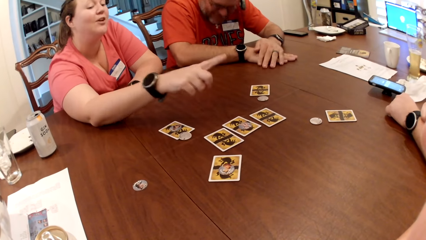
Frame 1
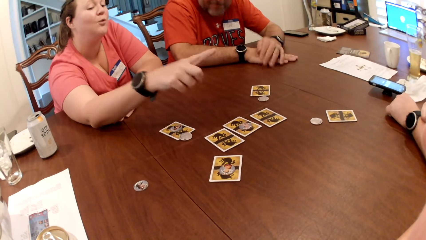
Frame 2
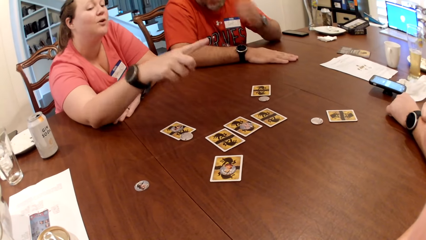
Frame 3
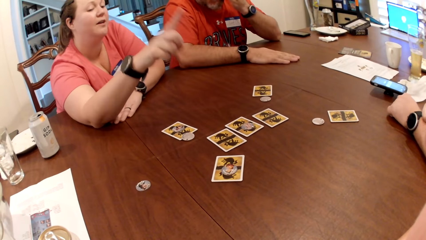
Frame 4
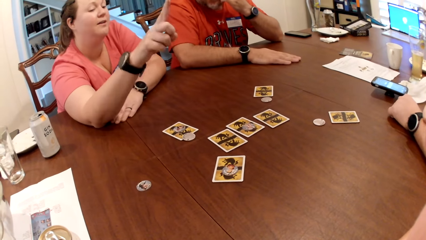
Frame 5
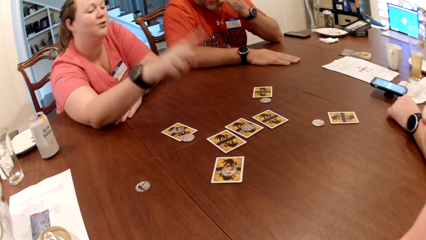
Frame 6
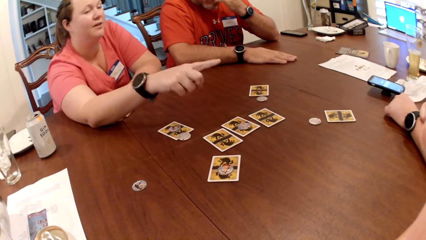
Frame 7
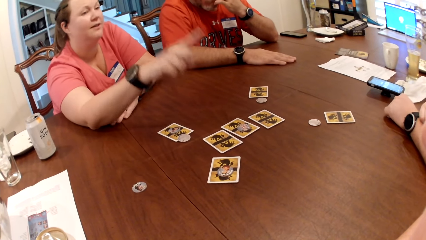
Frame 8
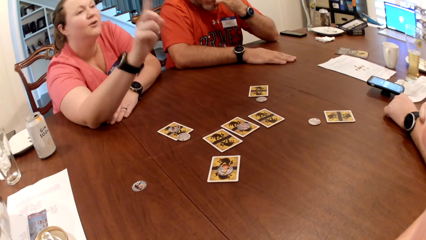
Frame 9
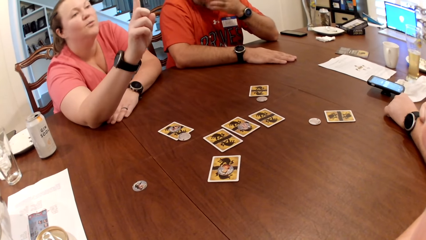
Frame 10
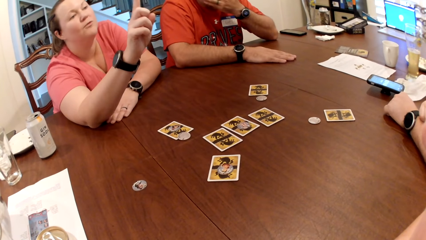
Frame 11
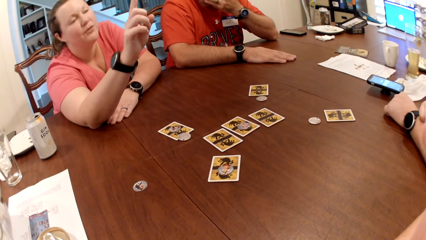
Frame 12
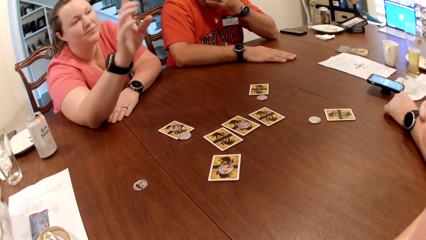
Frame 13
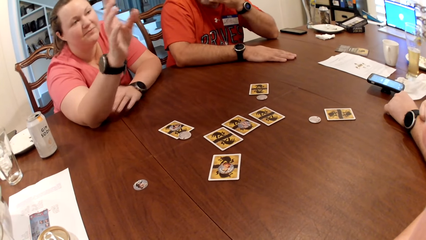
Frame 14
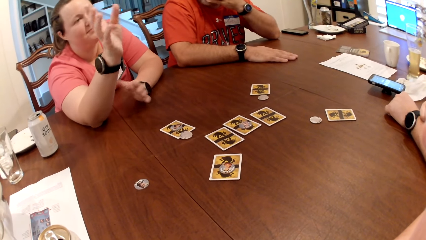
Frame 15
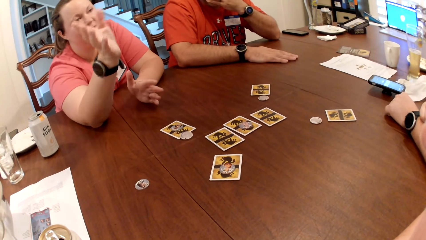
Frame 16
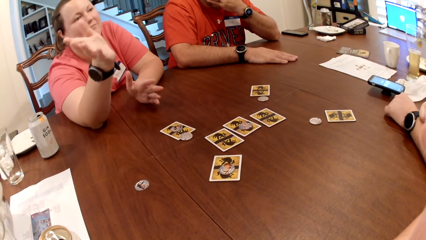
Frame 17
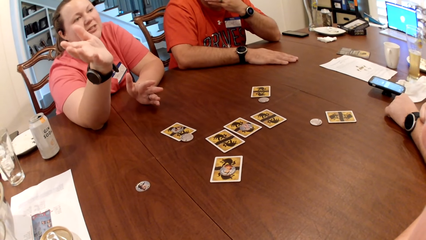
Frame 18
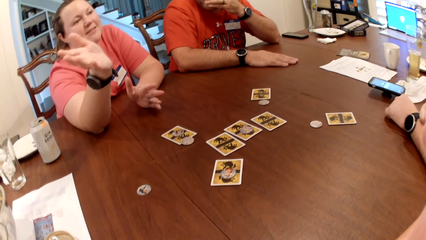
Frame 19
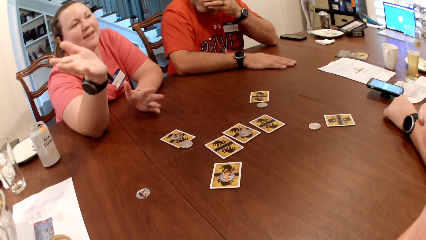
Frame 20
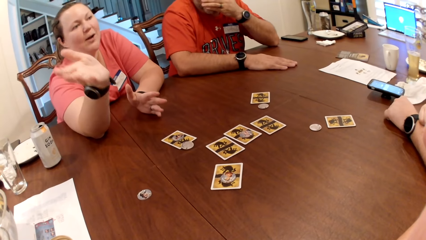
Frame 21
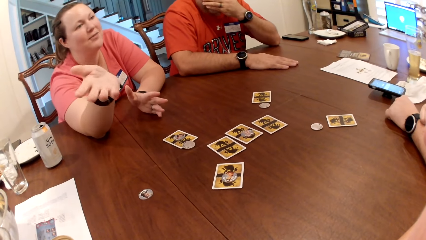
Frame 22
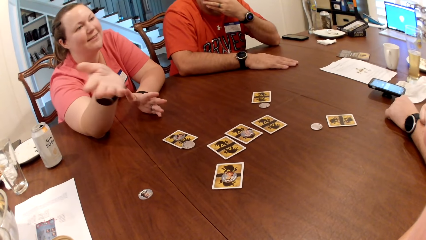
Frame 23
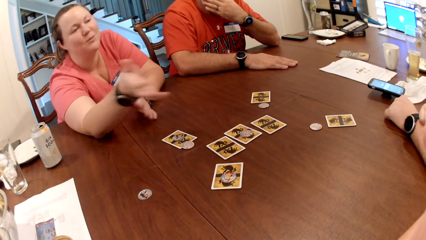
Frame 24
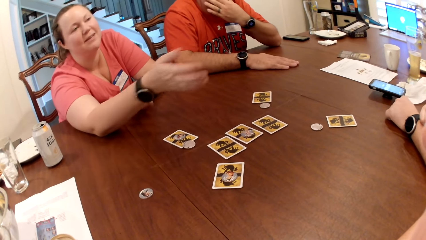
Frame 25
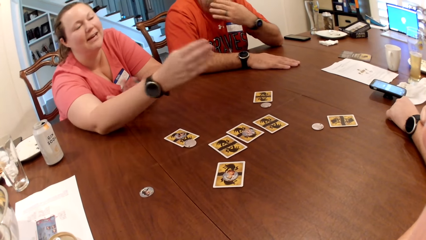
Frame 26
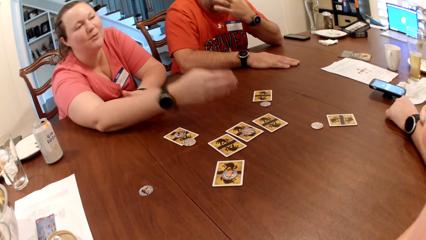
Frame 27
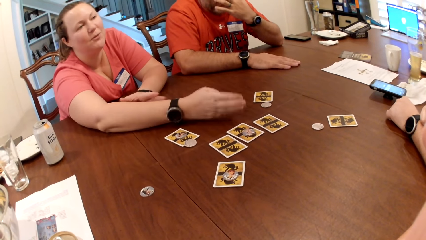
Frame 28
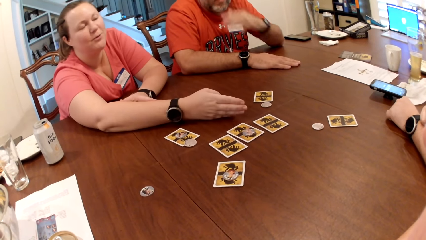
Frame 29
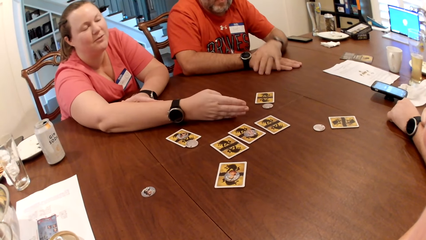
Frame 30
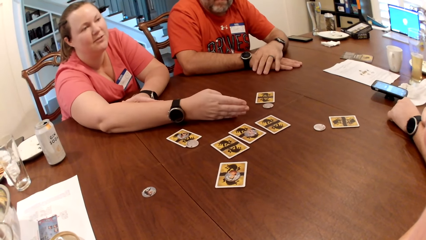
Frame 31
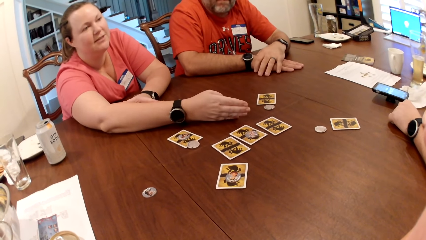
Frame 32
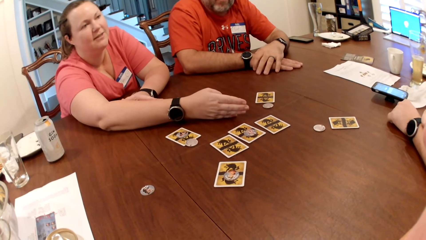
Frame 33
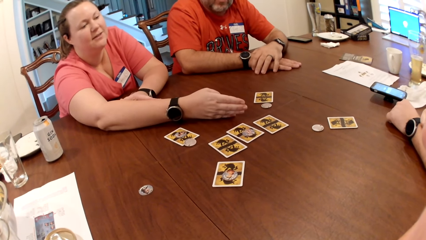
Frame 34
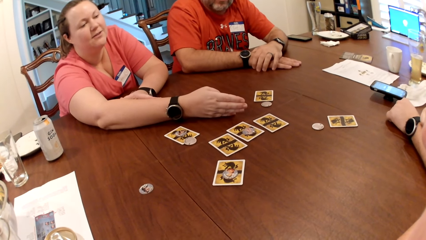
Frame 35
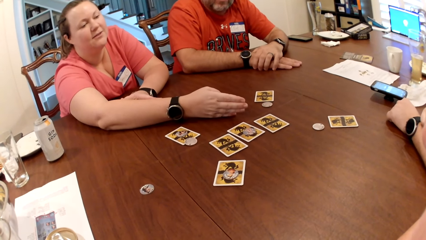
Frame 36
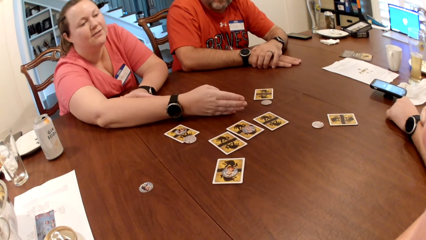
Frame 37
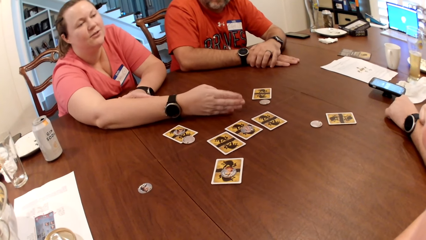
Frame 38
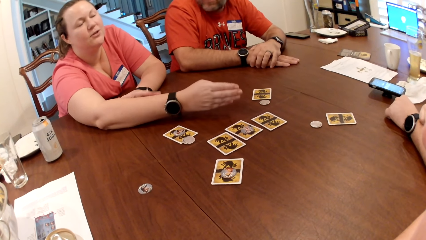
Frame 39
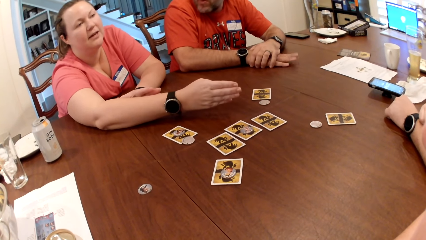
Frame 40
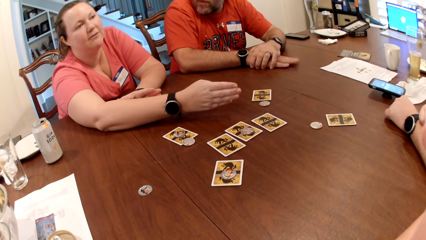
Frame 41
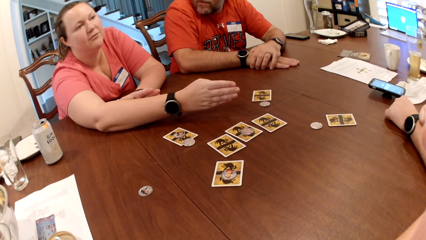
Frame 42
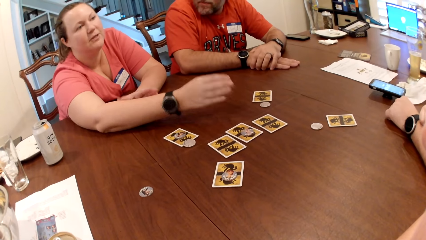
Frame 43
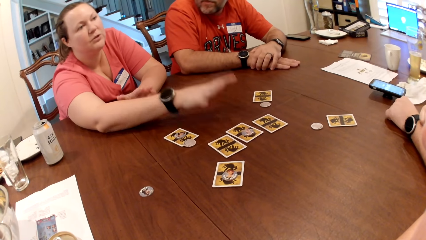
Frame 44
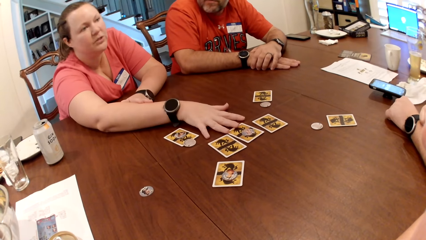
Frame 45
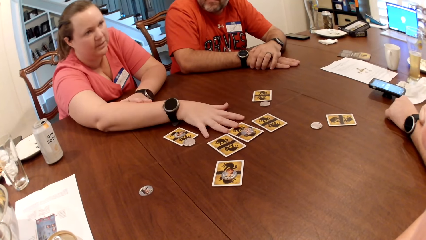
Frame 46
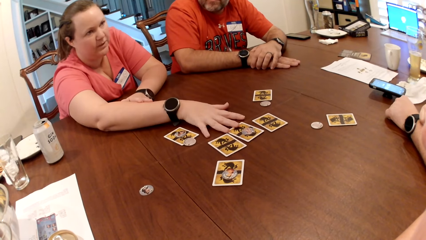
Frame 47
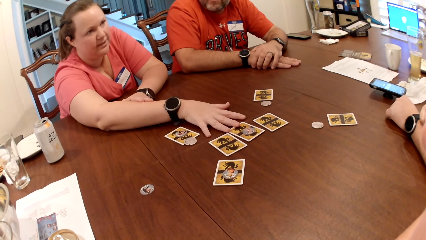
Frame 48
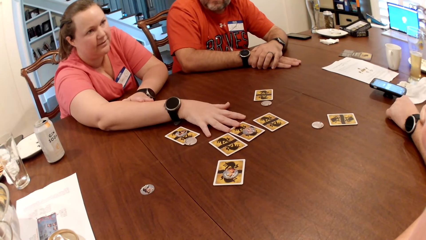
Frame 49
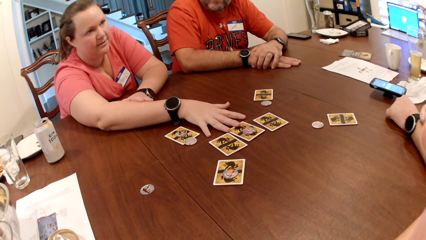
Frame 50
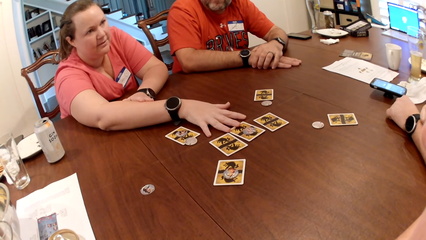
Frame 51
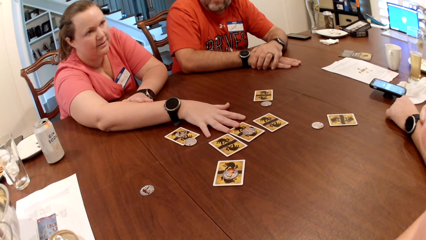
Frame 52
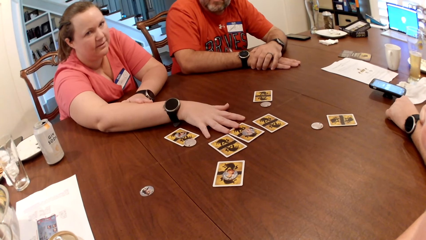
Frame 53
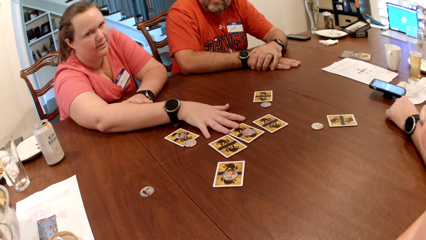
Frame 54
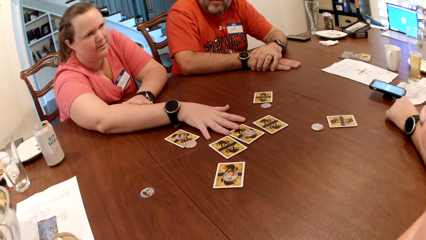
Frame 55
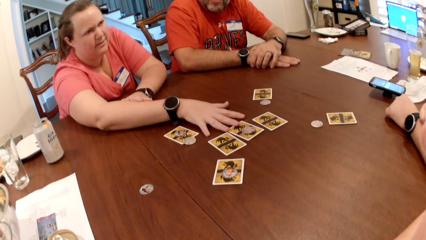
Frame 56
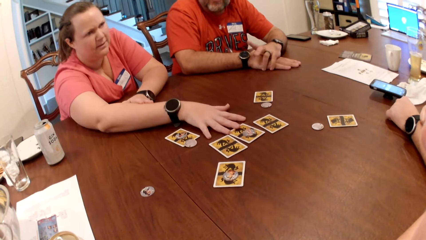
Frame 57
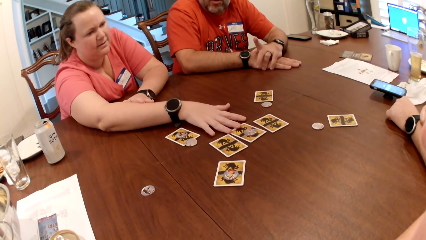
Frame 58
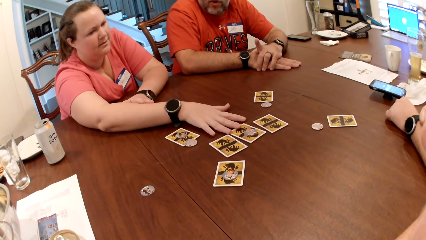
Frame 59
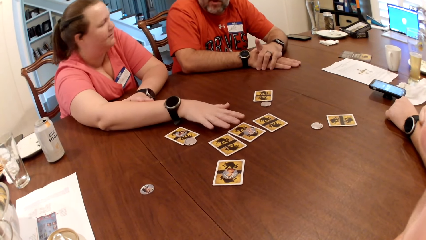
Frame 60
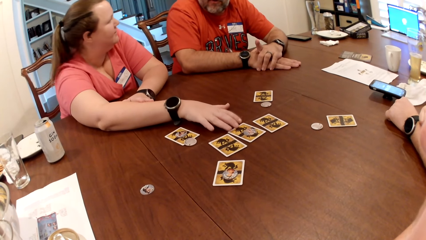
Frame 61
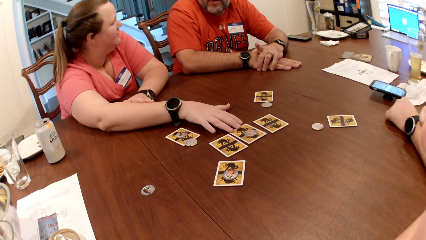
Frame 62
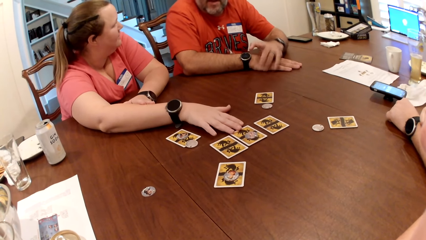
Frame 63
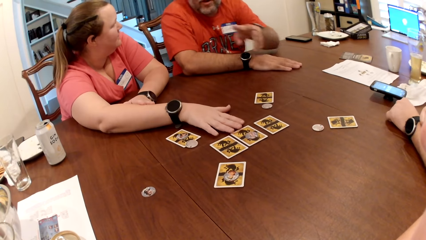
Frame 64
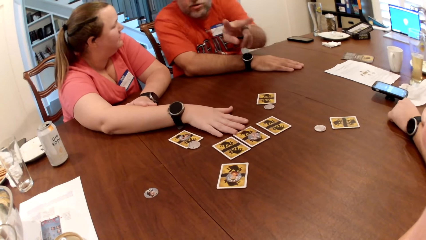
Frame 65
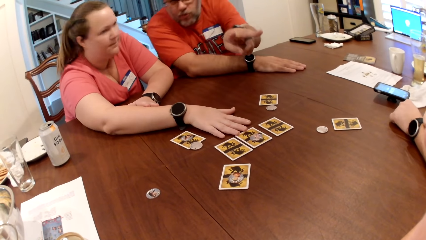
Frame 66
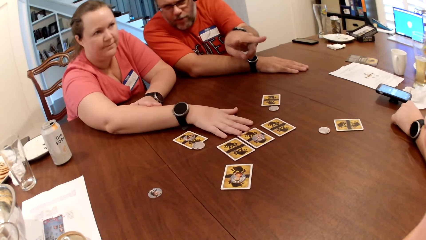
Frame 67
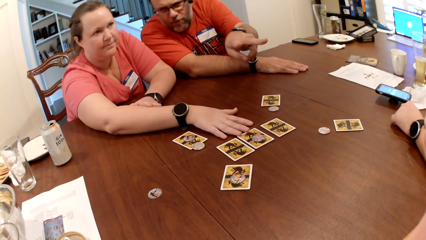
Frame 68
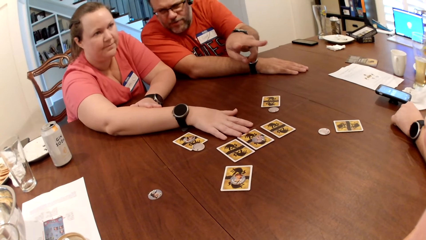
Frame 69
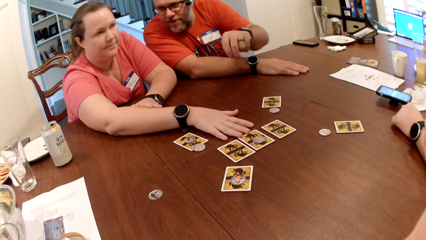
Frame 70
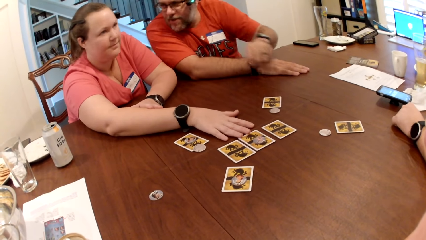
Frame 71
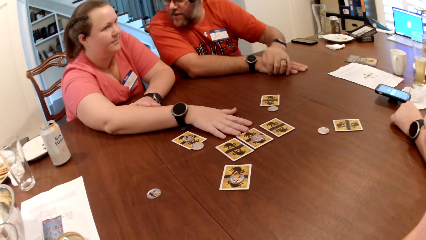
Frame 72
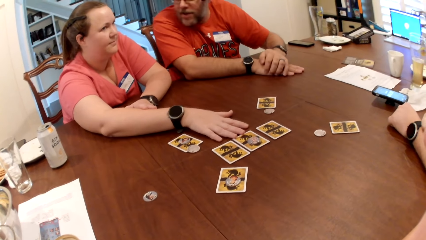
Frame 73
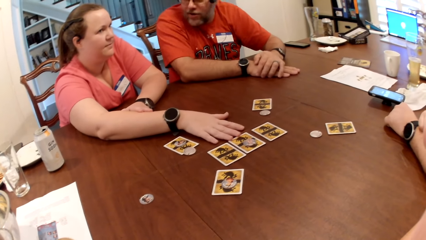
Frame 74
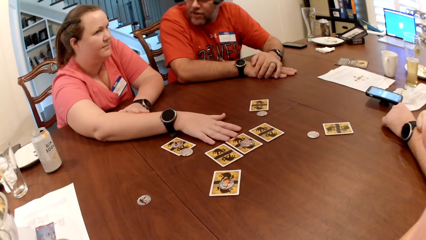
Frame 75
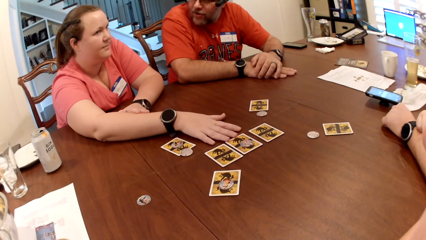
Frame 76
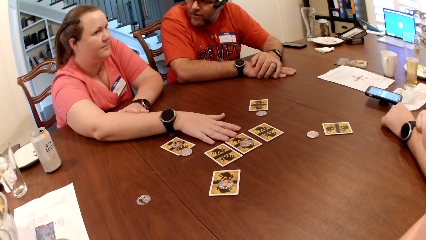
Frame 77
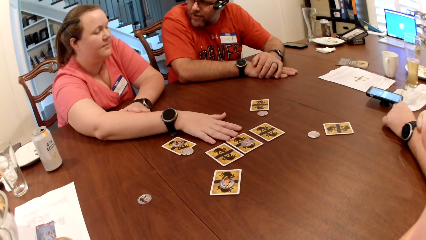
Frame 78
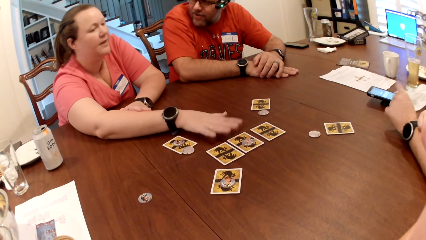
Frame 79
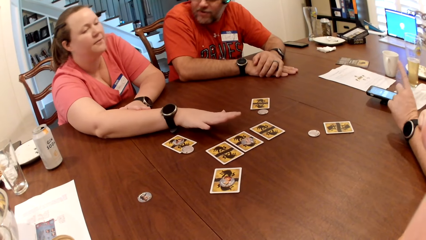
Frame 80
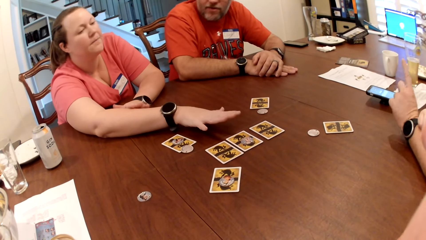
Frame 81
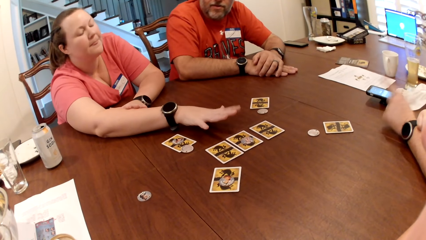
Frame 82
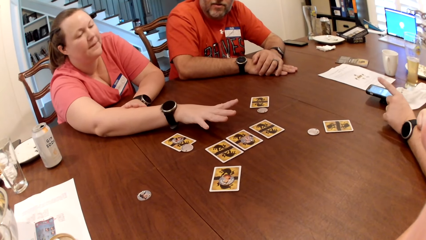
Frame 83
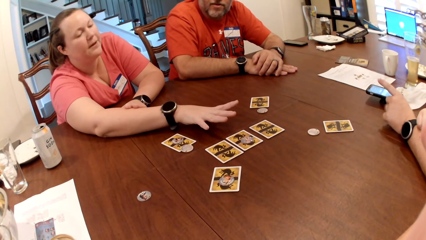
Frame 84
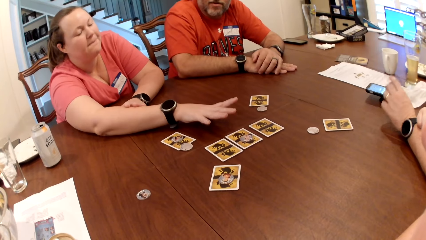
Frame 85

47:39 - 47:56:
A woman points at a man. Another man scratches his face with his left hand. The woman opens up her hands. The woman interacts with the first man. The other man gestures with his left hand. Another man points at the camera wearer and the first man.
